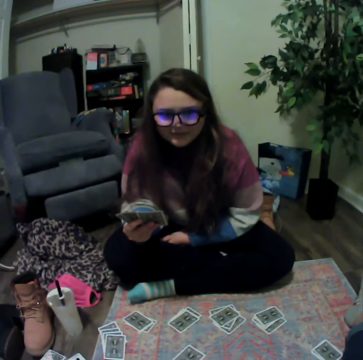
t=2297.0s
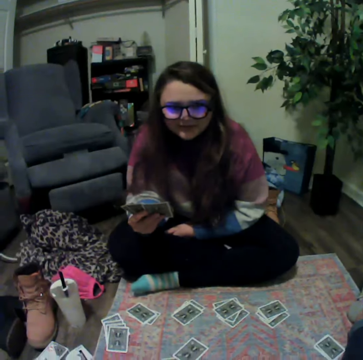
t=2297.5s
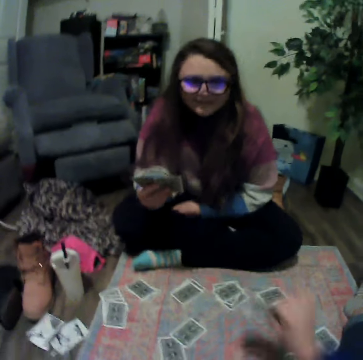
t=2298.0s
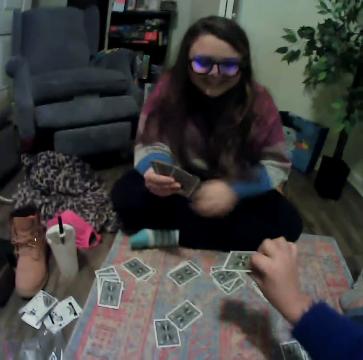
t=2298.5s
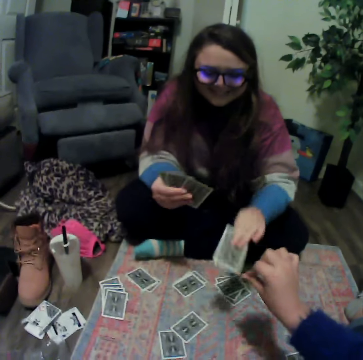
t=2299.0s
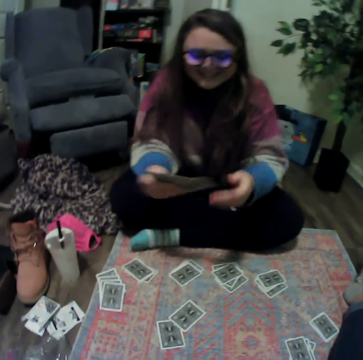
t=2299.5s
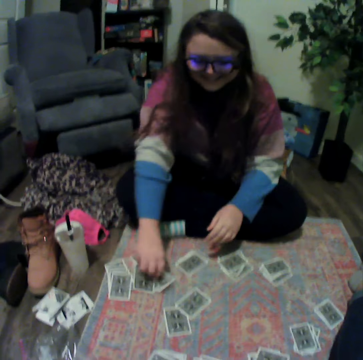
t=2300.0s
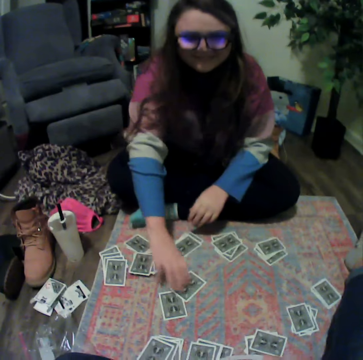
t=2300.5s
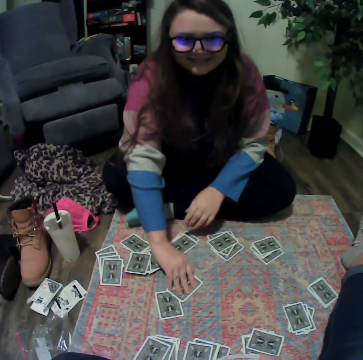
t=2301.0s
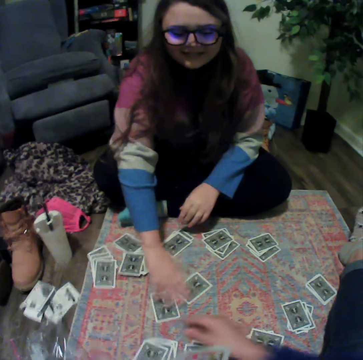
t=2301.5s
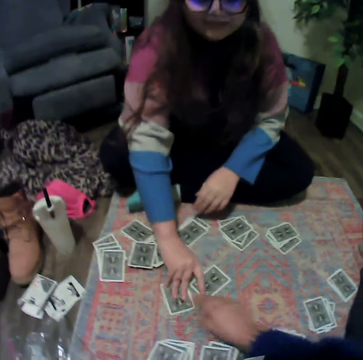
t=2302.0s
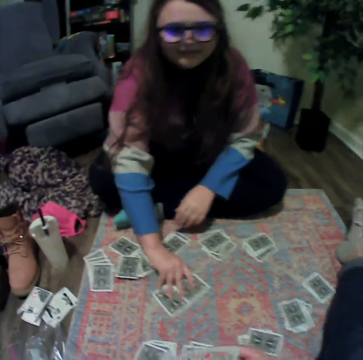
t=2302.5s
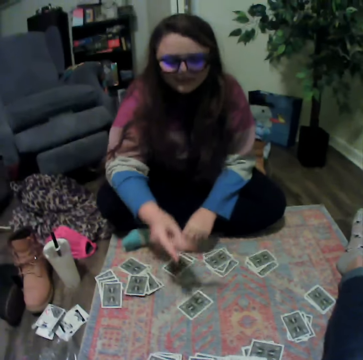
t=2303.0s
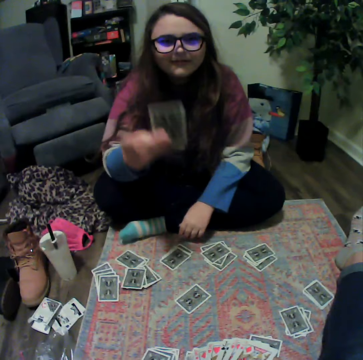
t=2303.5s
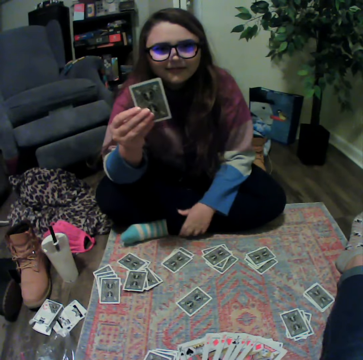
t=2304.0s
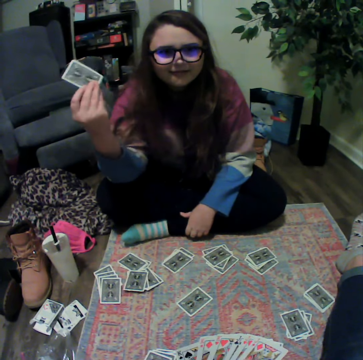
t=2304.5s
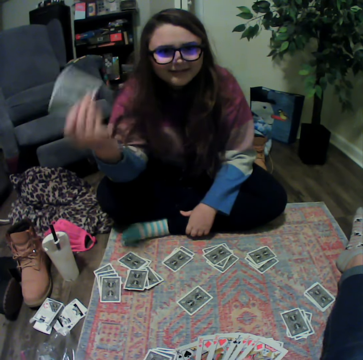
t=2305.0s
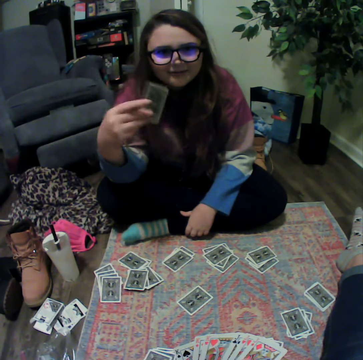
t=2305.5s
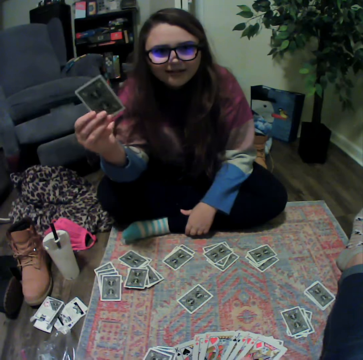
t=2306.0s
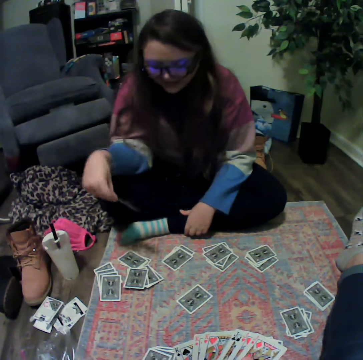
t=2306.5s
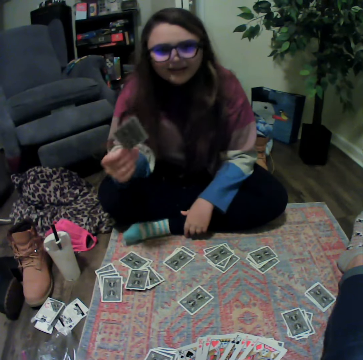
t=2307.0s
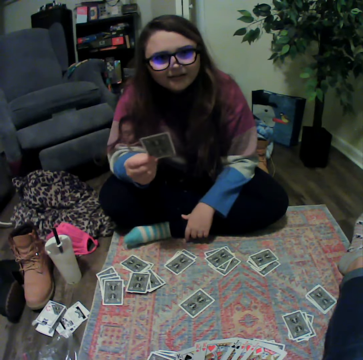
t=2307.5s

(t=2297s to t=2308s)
The camera wearer gives a lady the card. The lady places the cards on the mat, picks up the card and talks with the camera wearer.

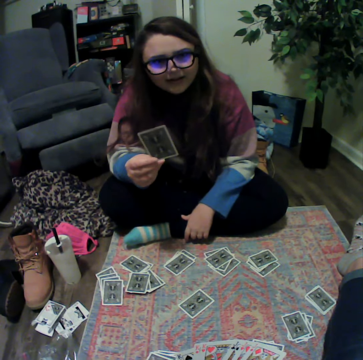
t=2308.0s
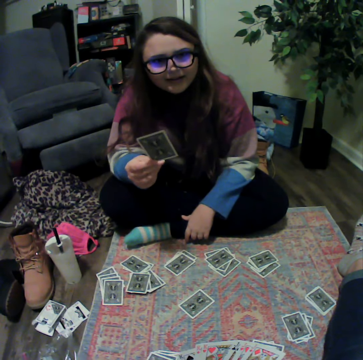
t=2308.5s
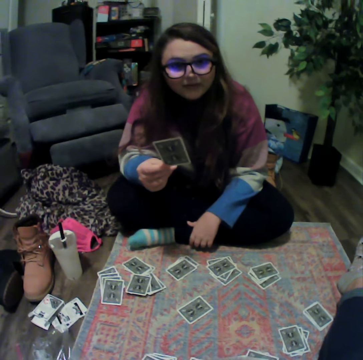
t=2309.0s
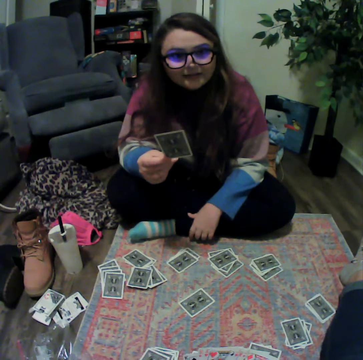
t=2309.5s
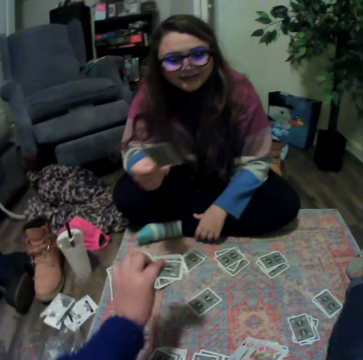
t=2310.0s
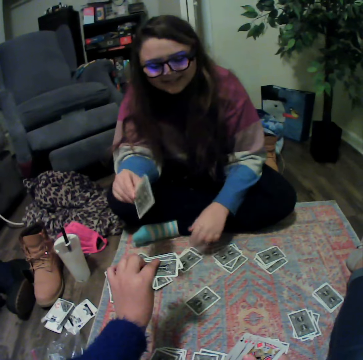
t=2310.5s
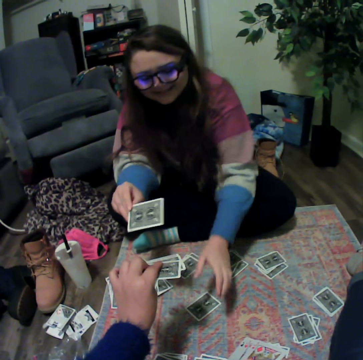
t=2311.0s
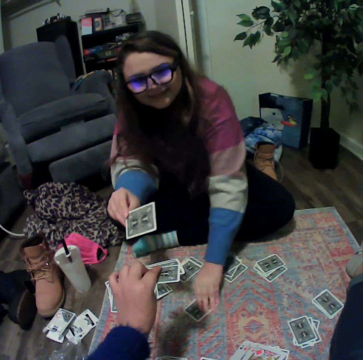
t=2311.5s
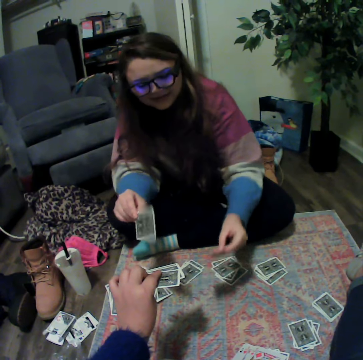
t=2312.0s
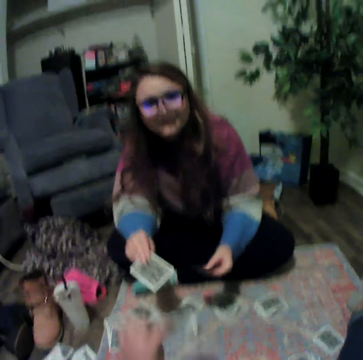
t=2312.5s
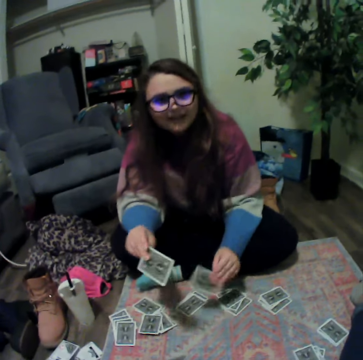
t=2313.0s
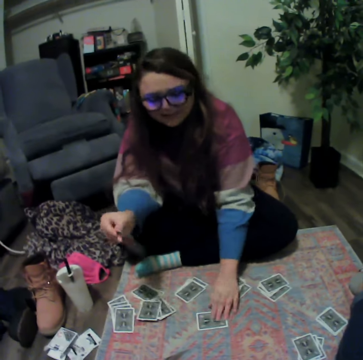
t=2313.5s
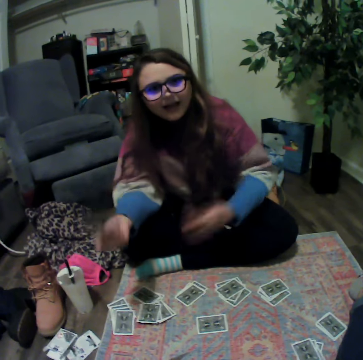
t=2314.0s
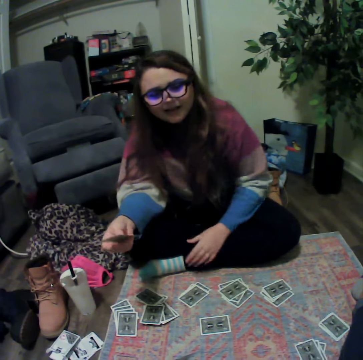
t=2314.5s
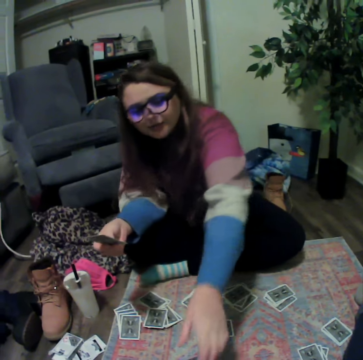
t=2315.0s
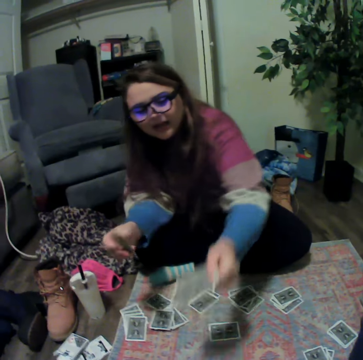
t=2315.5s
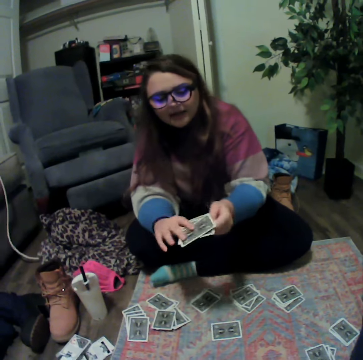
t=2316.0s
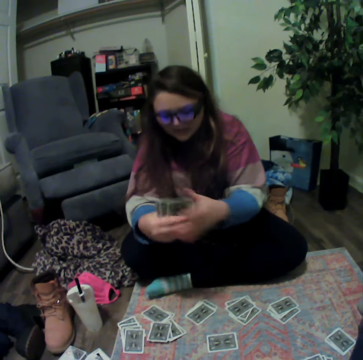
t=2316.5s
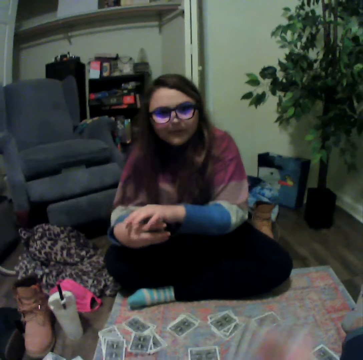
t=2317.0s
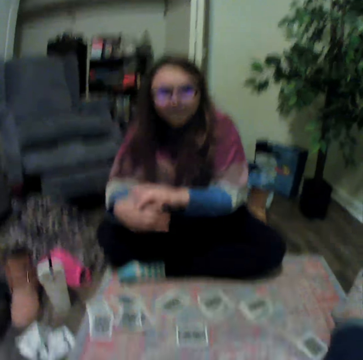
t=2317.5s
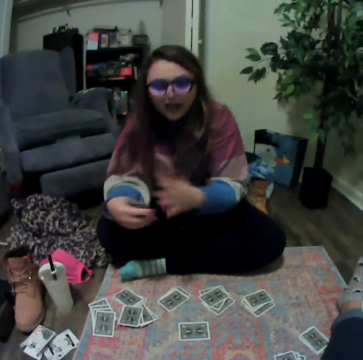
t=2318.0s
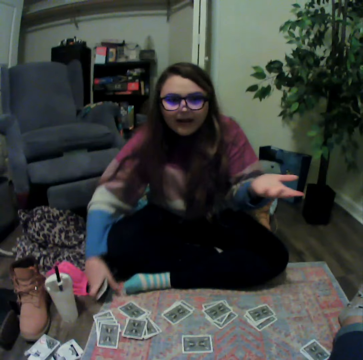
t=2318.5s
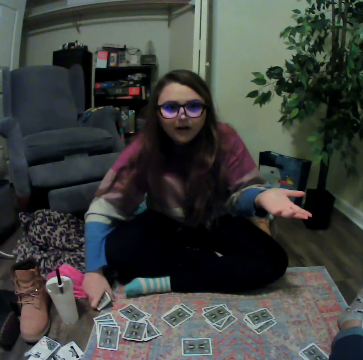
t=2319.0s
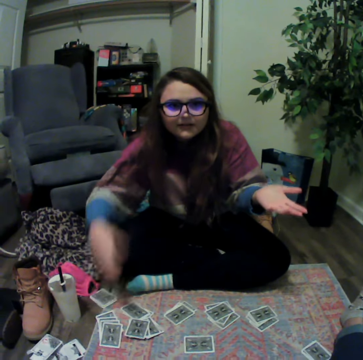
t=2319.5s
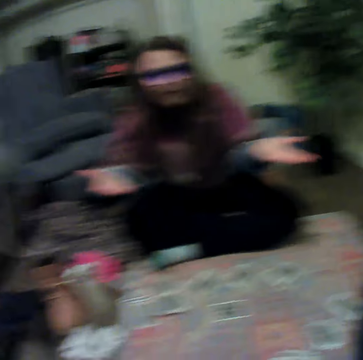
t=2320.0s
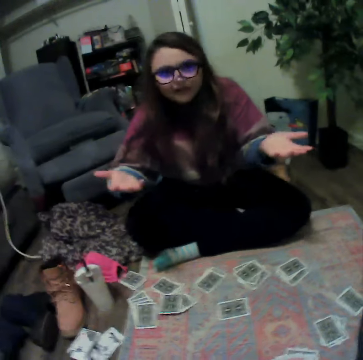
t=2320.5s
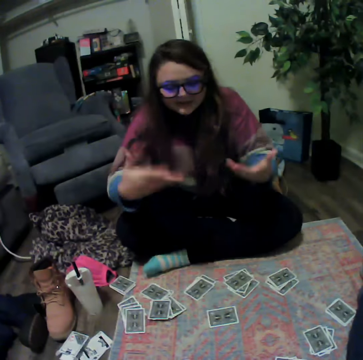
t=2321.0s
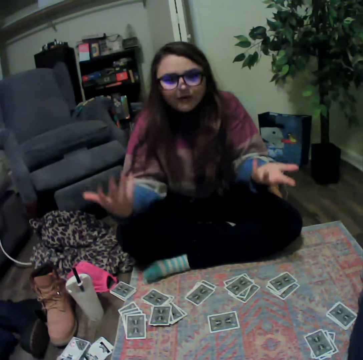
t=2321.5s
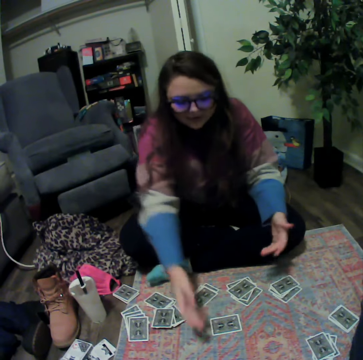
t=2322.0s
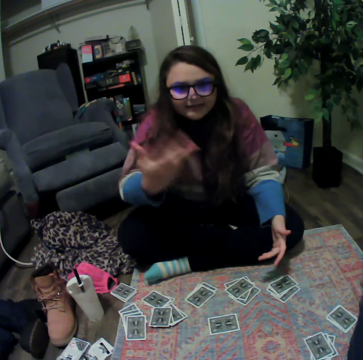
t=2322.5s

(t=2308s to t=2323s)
The camera wearer gives a lady the cards. The lady picks up the card, places the card on the mat, talks with the camera wearer and picks up the card. The camera wearer lifts the card. The lady talks with the camera wearer.

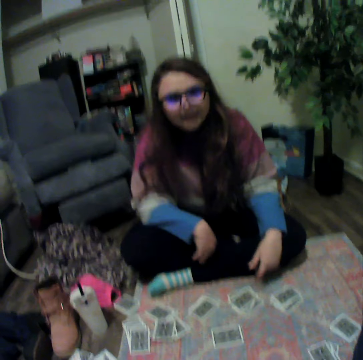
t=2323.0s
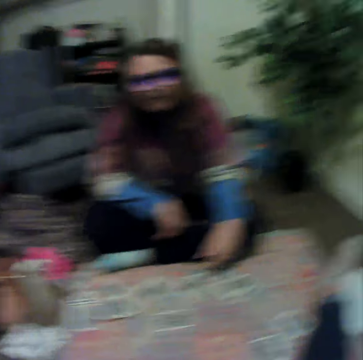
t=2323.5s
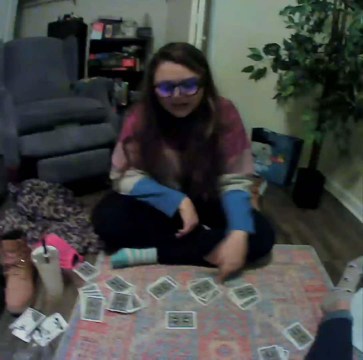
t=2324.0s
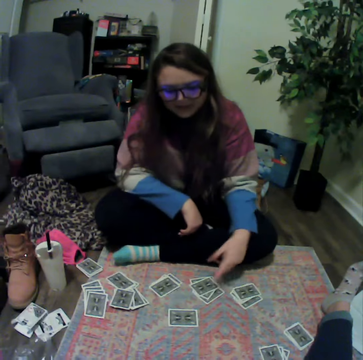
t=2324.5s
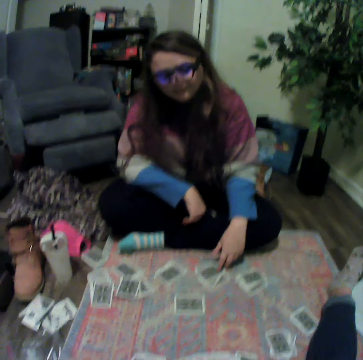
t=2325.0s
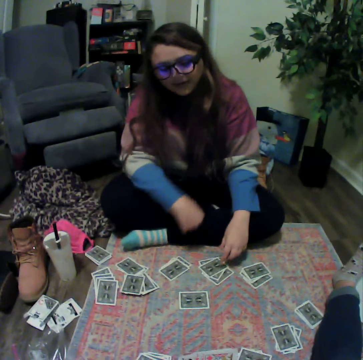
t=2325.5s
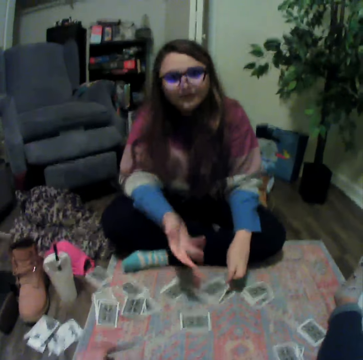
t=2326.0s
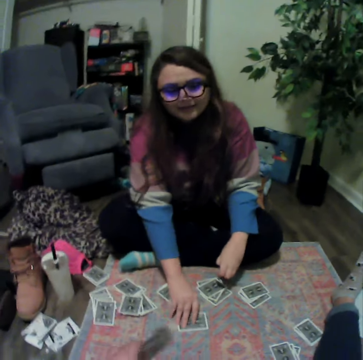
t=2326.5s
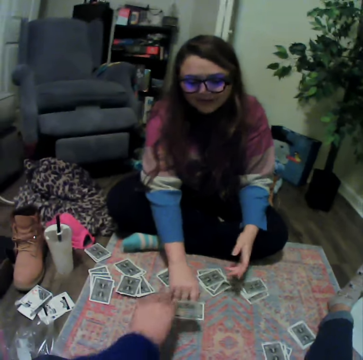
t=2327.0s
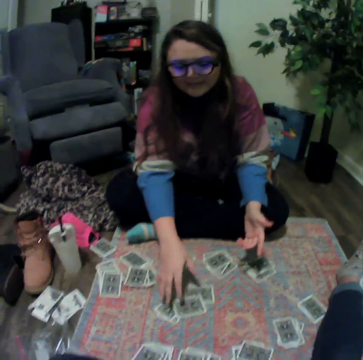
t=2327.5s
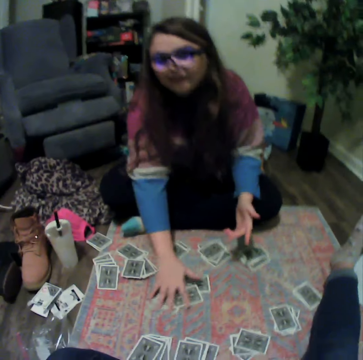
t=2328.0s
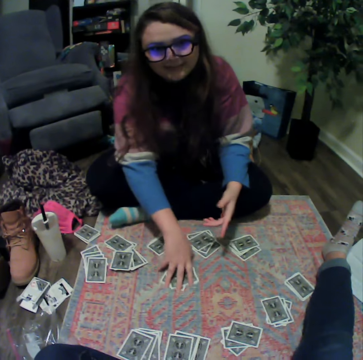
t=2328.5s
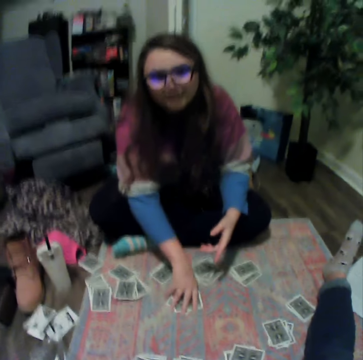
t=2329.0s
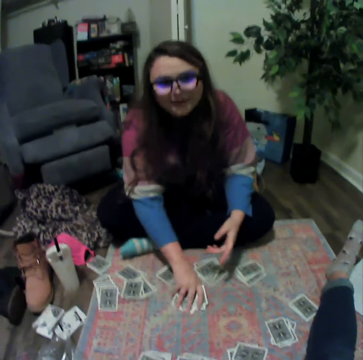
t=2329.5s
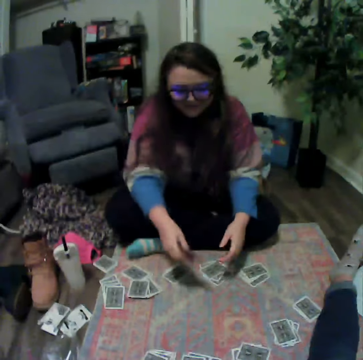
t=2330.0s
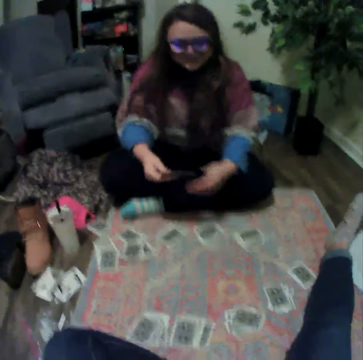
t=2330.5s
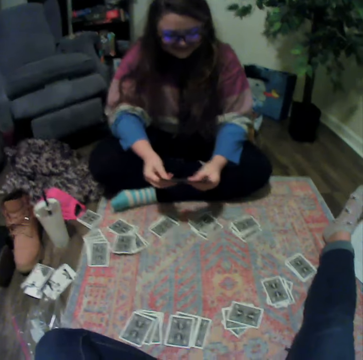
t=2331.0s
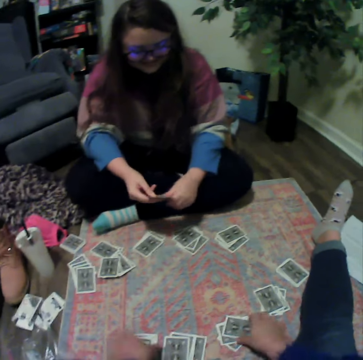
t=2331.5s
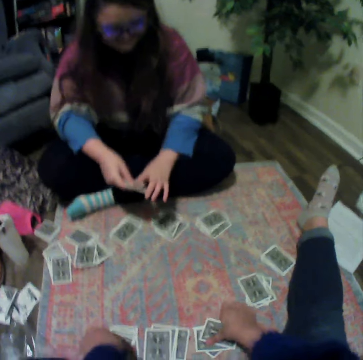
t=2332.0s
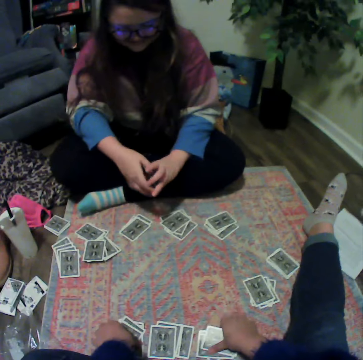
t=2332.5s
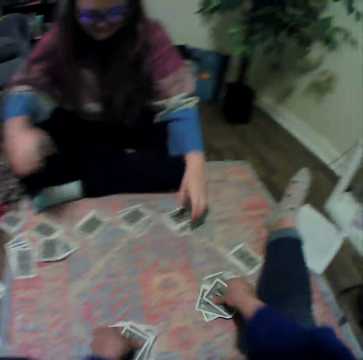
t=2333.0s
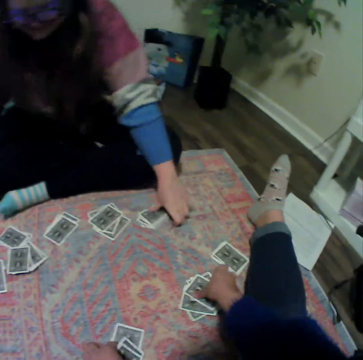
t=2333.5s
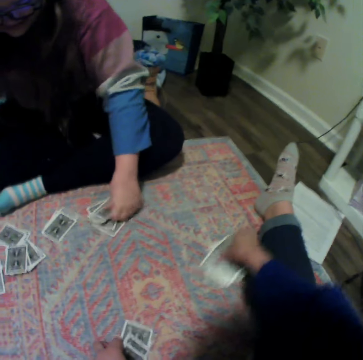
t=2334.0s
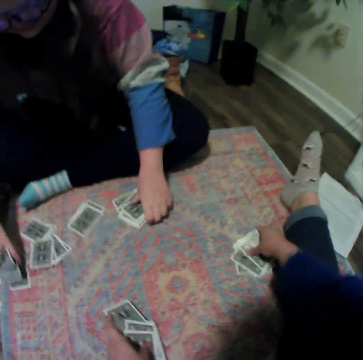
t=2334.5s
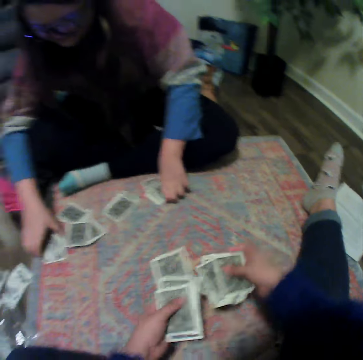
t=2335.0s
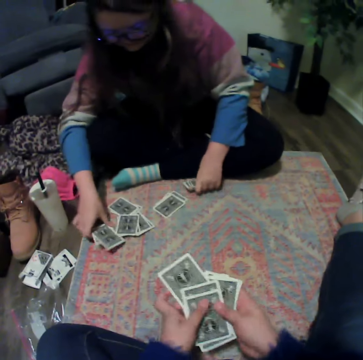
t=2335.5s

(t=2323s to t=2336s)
A lady picks up the cards and reshuffles the cards. The camera wearer collects the cards.
